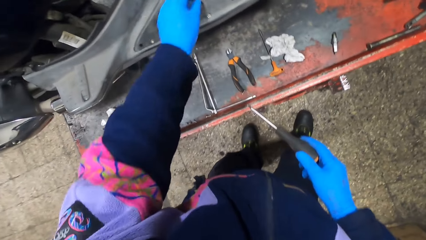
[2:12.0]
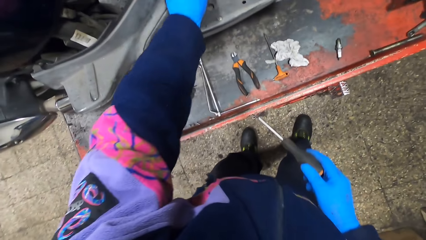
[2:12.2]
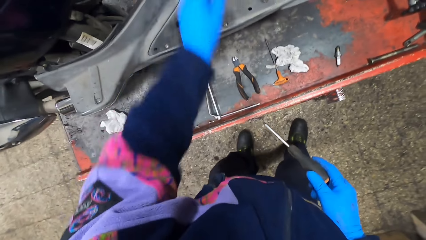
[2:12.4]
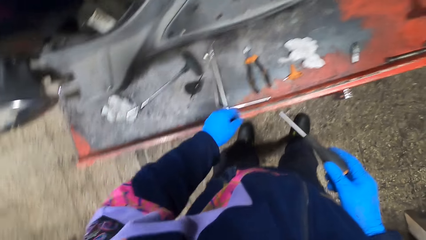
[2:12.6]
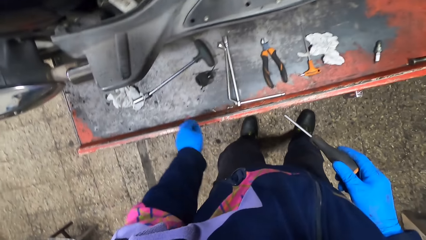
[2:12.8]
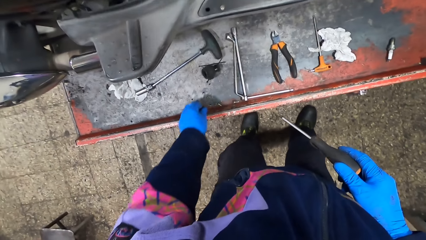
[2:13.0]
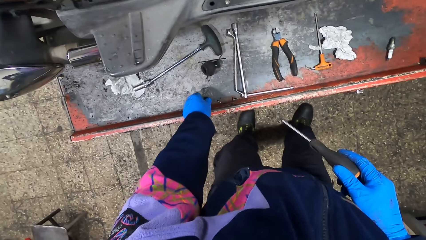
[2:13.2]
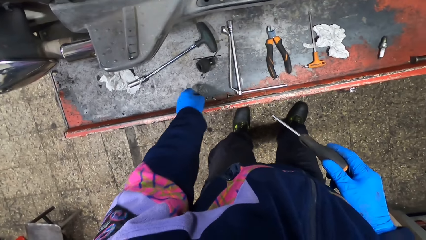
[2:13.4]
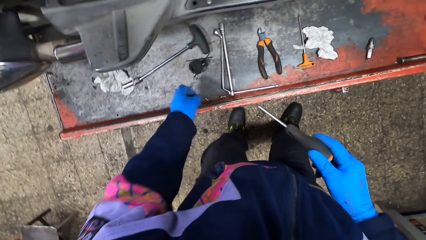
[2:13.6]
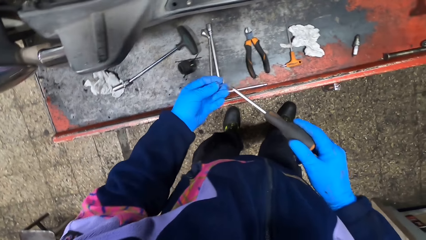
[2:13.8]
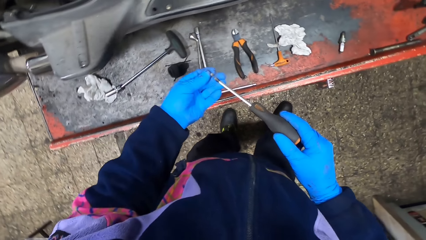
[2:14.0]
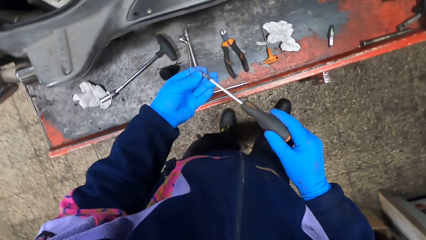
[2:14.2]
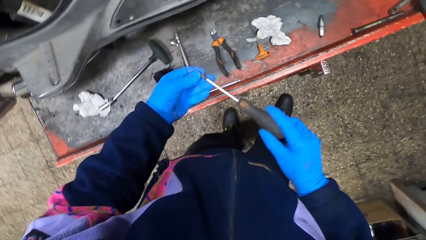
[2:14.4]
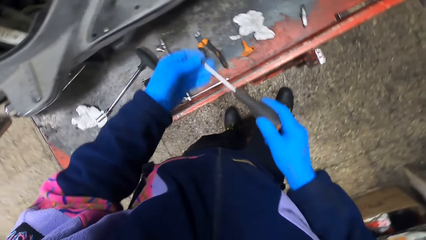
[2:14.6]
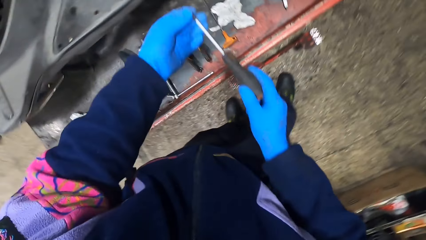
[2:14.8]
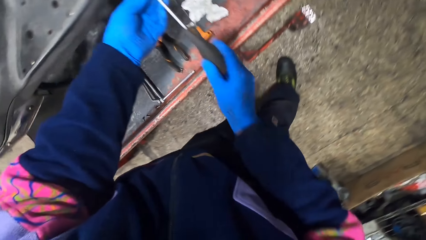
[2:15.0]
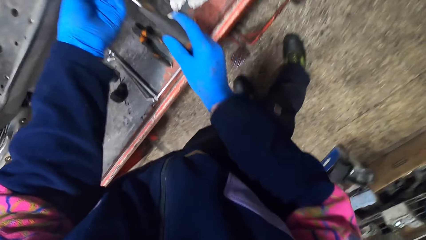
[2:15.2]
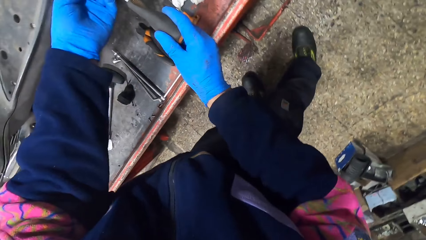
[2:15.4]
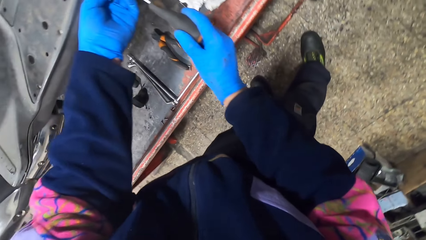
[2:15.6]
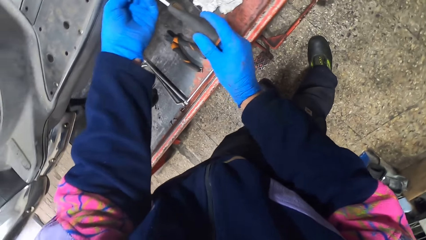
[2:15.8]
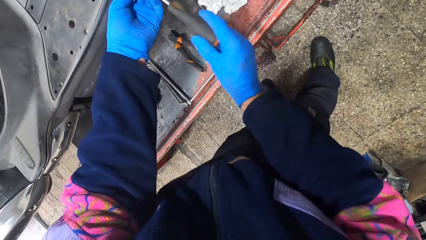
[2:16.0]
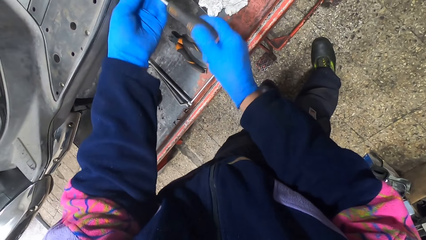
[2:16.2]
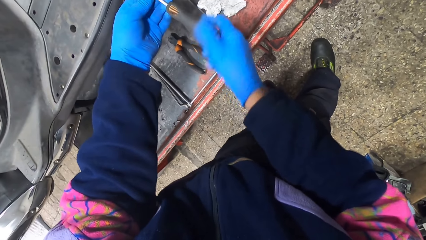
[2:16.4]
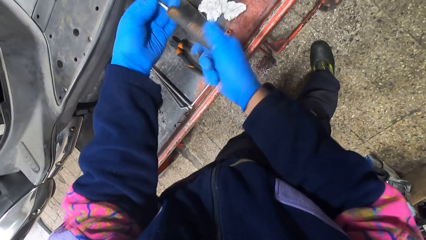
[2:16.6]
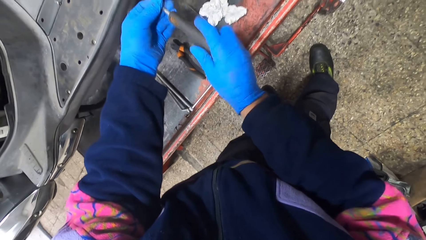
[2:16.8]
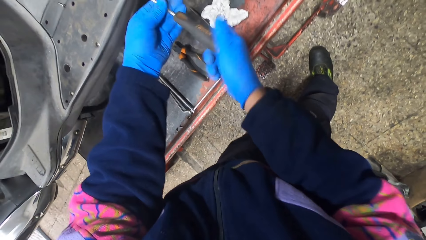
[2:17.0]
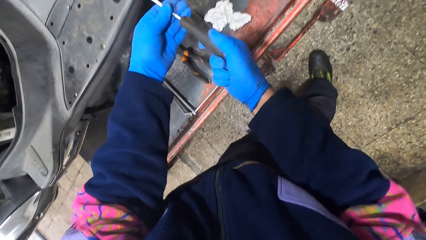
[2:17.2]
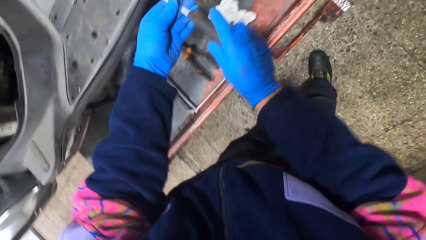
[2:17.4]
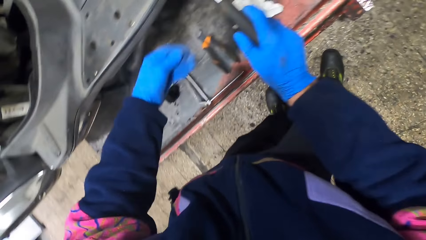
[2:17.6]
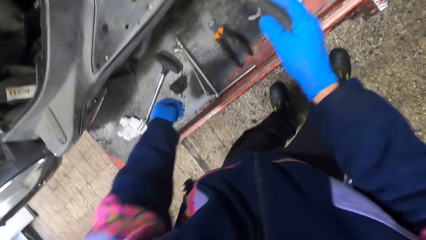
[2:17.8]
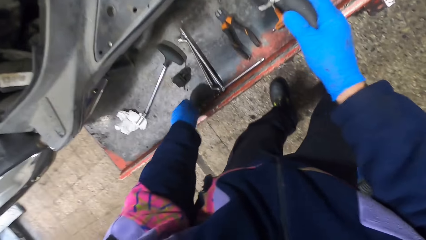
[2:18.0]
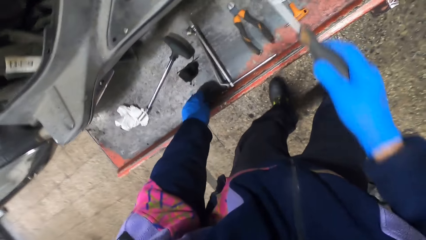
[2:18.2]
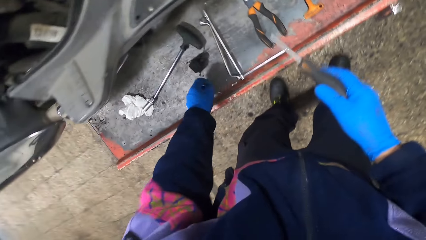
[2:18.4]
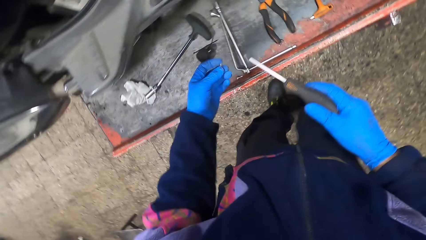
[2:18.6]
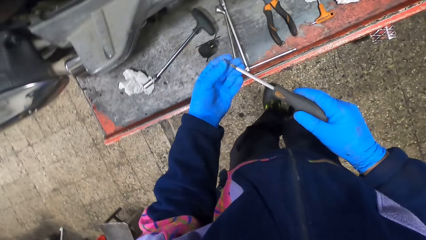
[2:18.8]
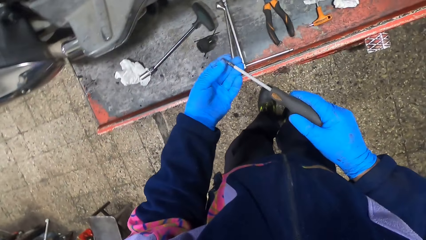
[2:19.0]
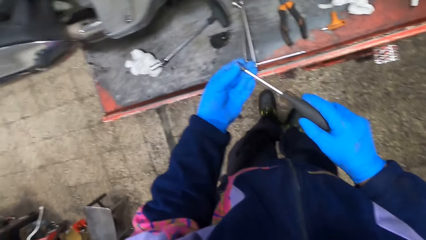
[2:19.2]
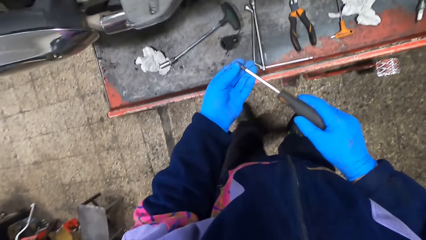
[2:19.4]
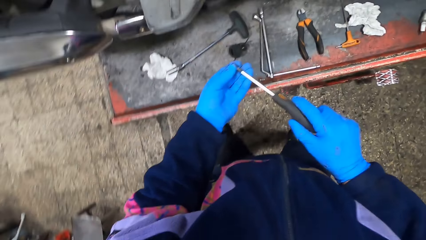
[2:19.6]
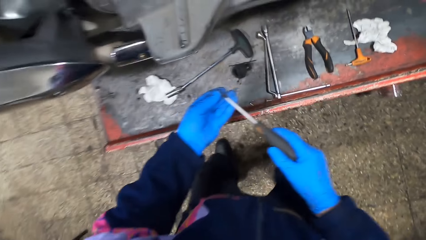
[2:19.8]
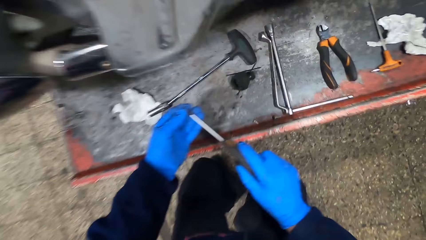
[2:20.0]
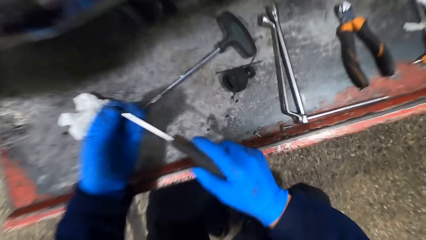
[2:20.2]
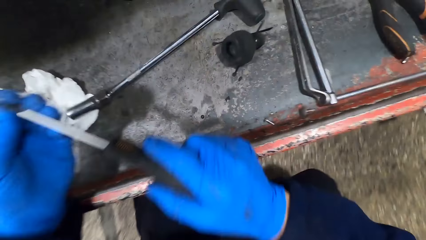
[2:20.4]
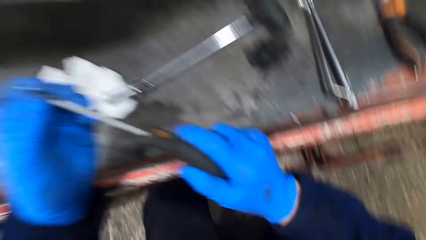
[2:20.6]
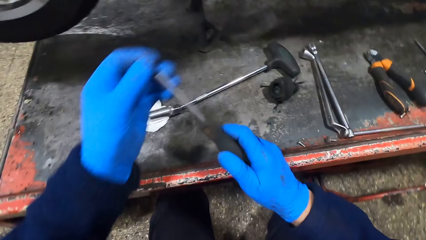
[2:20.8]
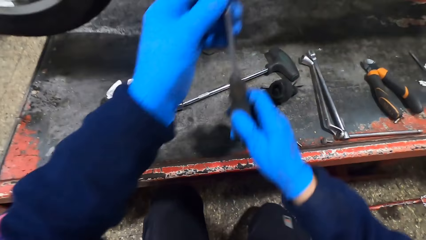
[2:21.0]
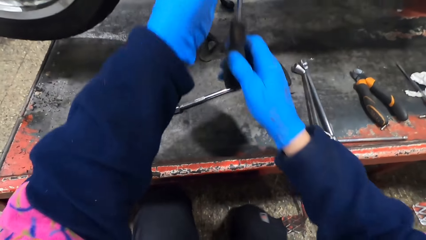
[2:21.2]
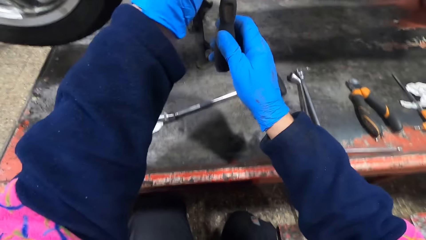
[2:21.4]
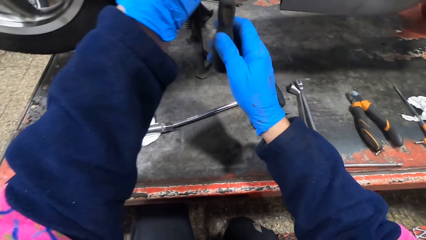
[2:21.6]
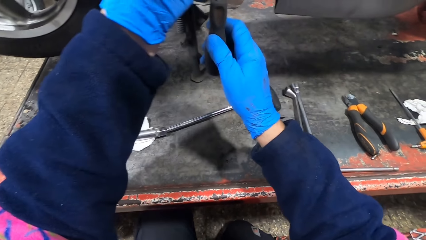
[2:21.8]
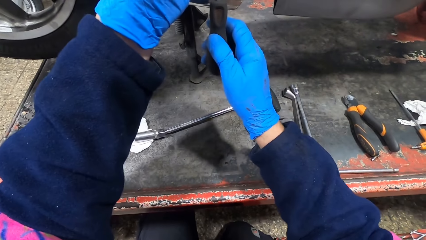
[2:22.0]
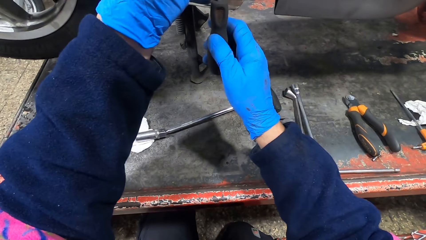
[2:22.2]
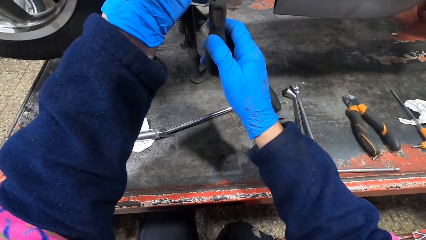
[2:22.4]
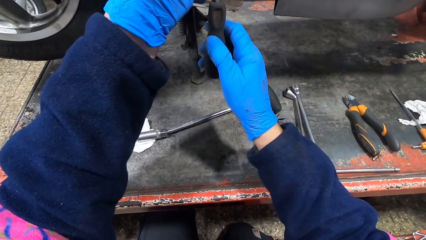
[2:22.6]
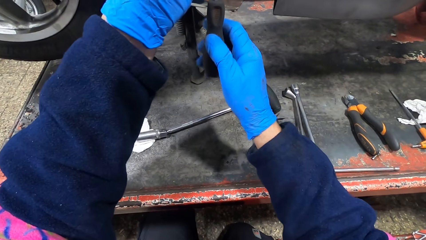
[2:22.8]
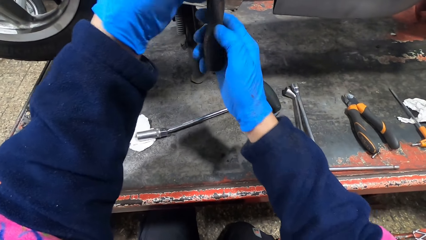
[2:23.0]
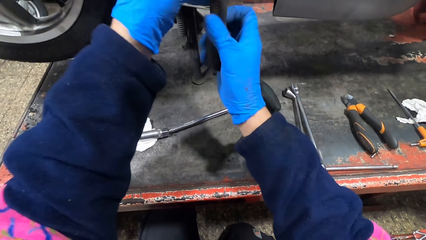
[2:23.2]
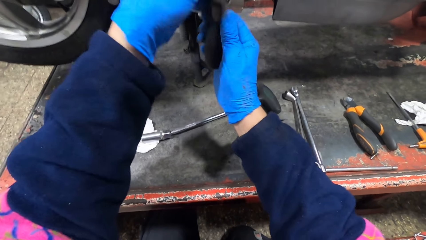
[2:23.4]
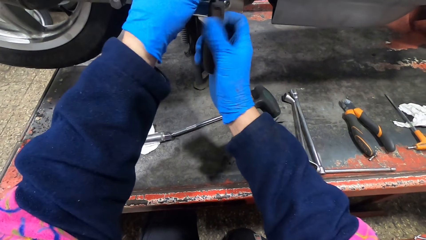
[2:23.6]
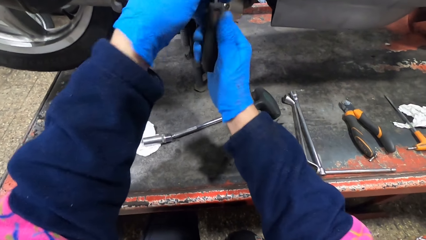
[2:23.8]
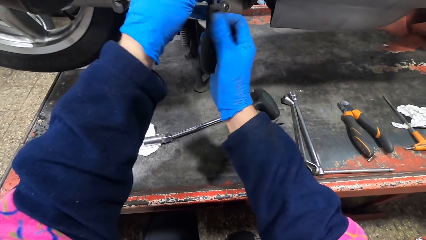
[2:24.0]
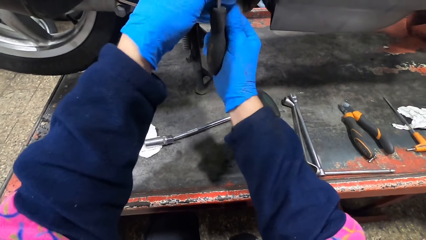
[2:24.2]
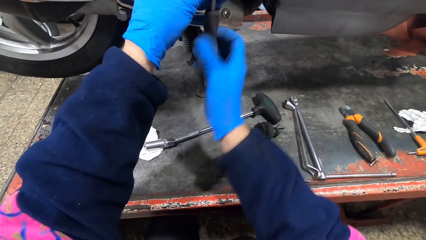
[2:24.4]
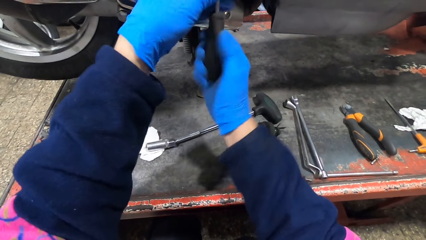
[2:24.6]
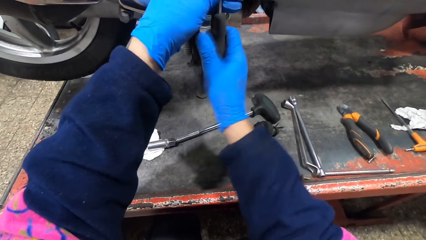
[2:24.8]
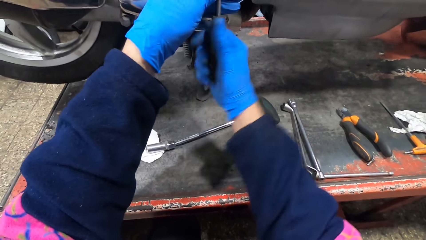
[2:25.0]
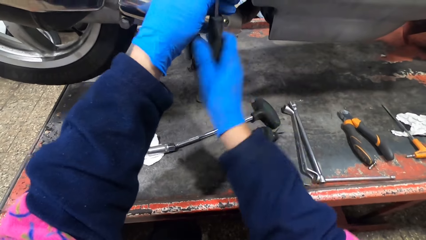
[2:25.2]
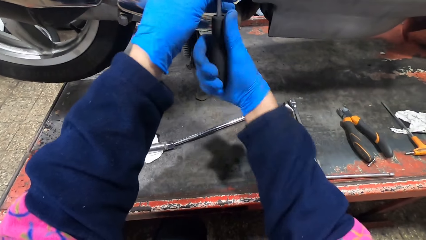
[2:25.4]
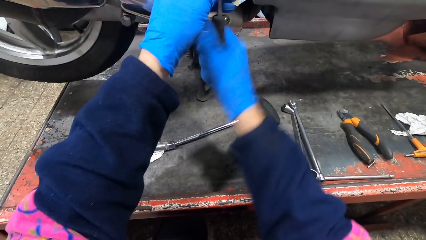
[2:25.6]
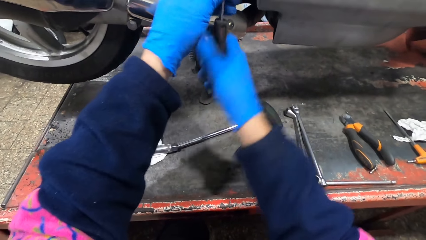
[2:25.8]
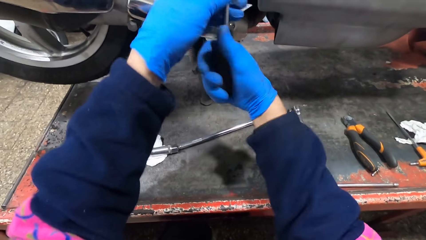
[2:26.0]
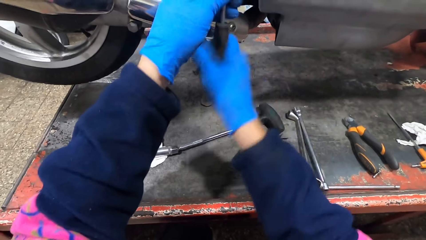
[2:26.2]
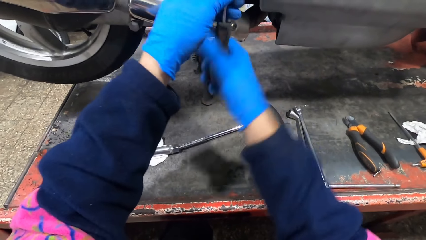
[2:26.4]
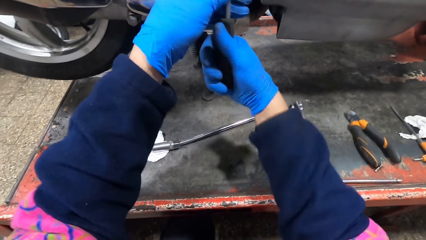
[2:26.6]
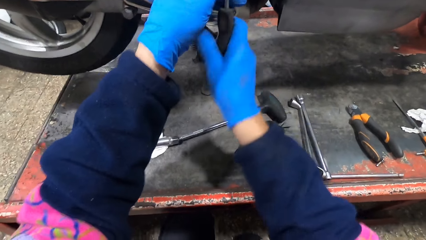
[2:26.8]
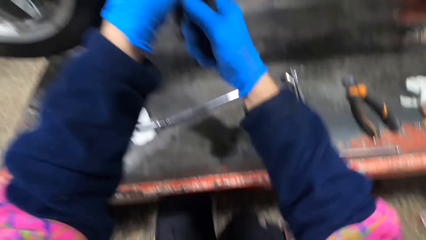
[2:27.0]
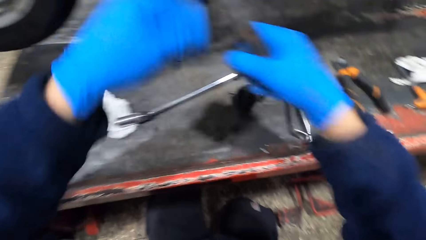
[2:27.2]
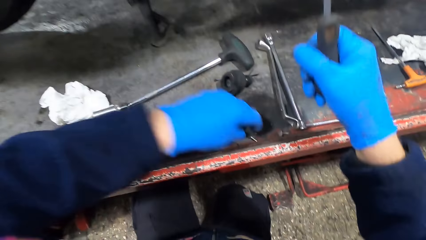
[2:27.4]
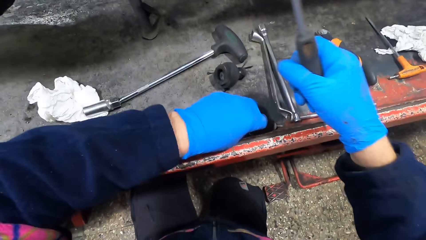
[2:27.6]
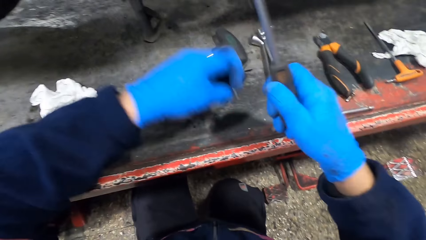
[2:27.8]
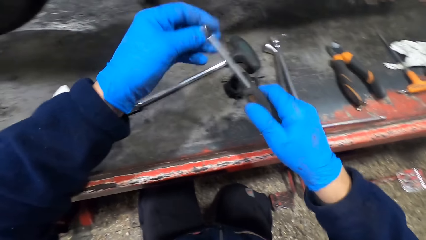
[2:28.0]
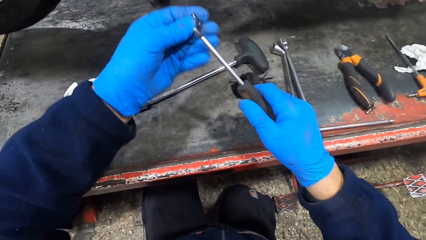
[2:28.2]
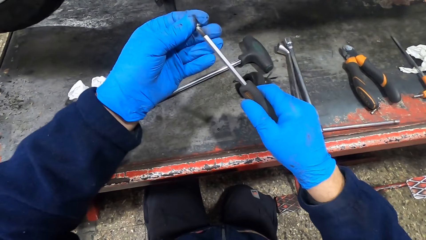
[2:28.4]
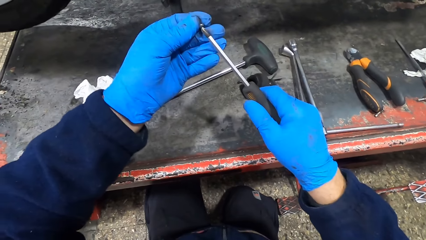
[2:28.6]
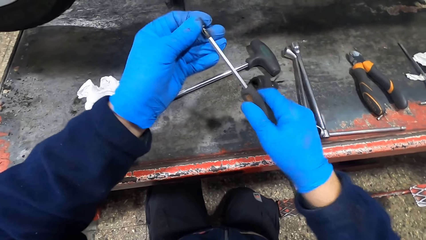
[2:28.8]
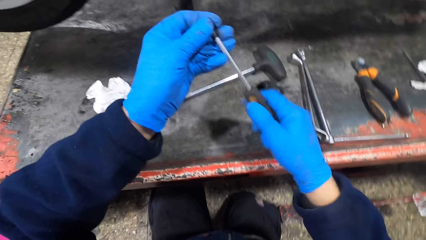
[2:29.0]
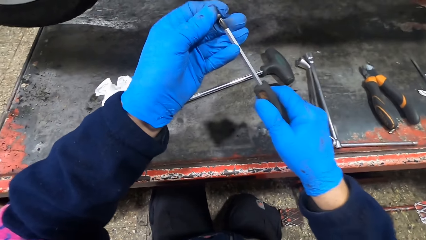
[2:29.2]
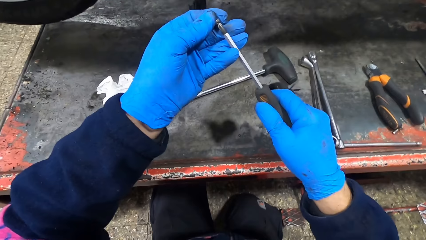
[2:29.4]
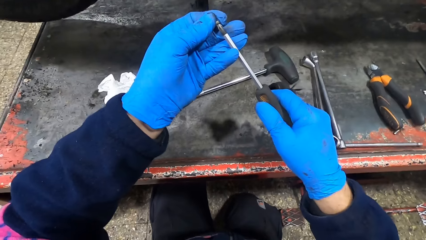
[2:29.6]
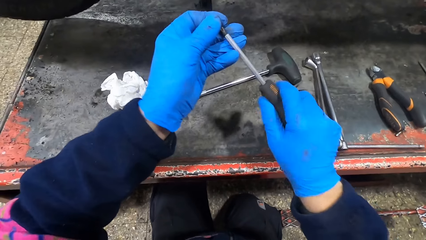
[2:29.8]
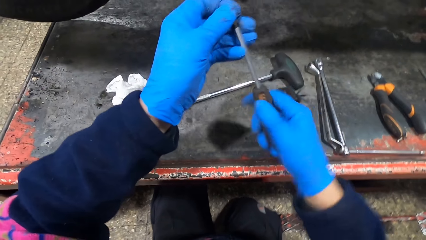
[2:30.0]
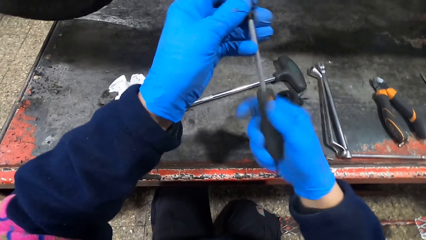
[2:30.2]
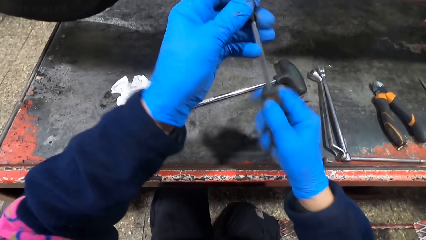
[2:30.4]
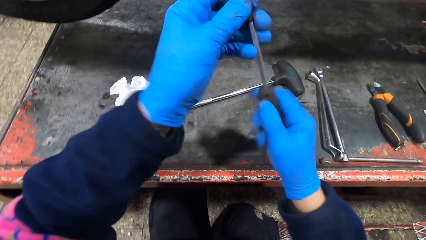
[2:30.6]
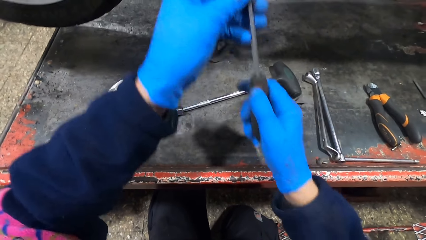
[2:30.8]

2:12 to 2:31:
The camera wearer places the screw on the motorcycle with his left hand, on the battery cover. He picks up a screw from the auto lift with his left hand. He puts the screw on the screwdriver. He places the screw on the motorcycle with his left hand. He screws the screw onto the motorcycle with the screwdriver in both hands. He picks up a screw from the auto lift with his left hand. He places the screw on the screwdriver with his left hand. He screws the screw onto the motorcycle with the screwdriver in both hands. He picks up a screw from the auto lift with his left hand. He places the screw on the screwdriver with his left hand.
